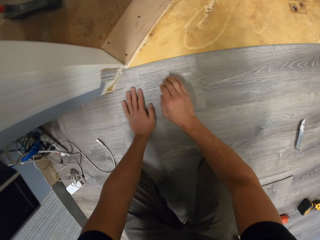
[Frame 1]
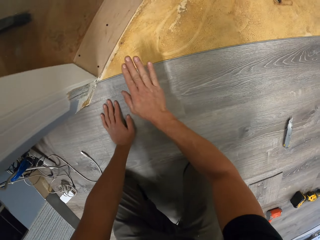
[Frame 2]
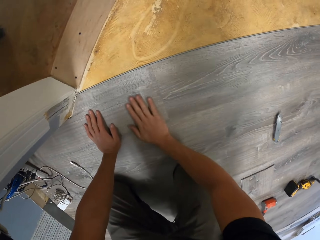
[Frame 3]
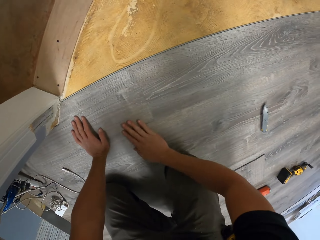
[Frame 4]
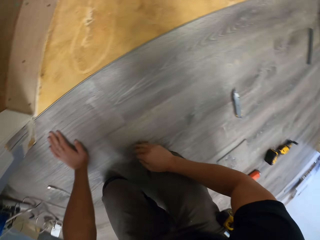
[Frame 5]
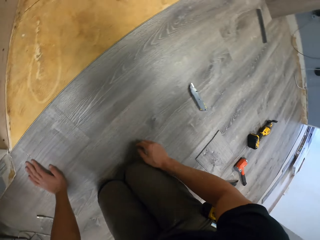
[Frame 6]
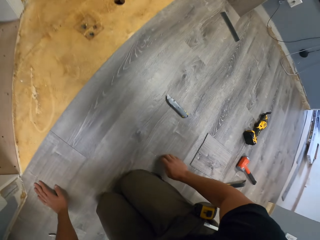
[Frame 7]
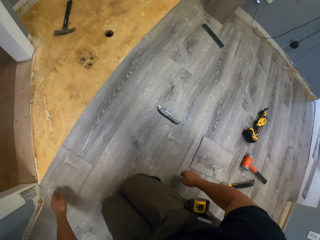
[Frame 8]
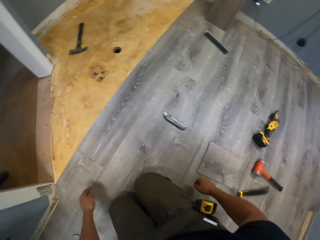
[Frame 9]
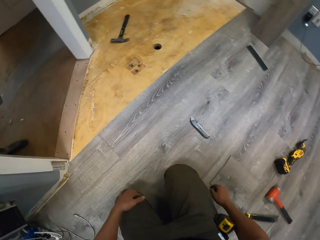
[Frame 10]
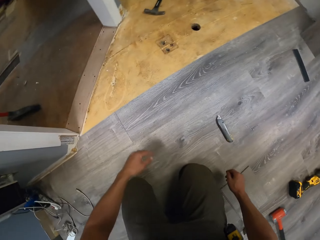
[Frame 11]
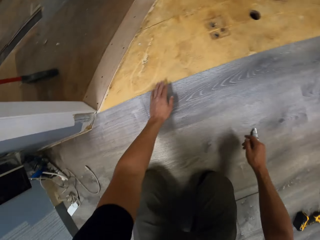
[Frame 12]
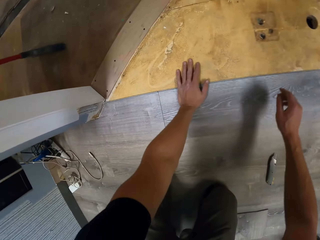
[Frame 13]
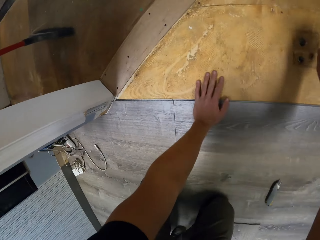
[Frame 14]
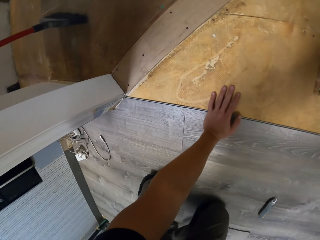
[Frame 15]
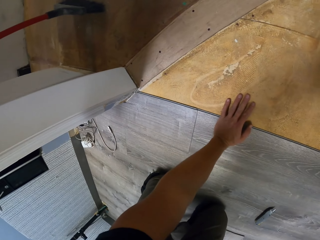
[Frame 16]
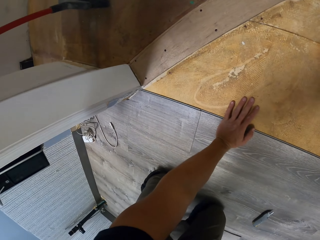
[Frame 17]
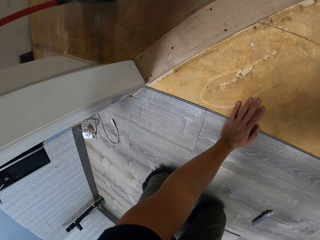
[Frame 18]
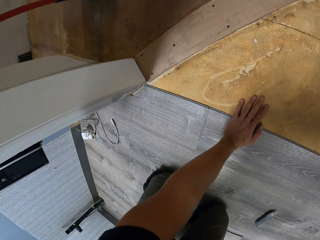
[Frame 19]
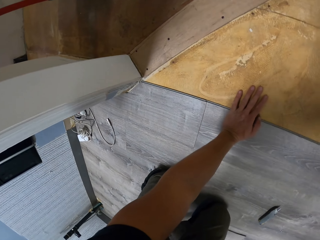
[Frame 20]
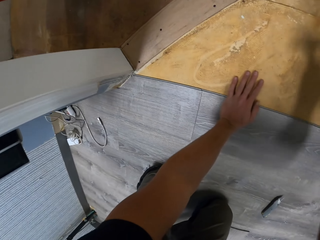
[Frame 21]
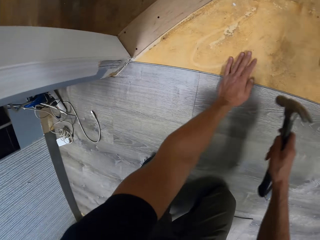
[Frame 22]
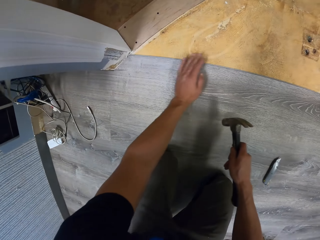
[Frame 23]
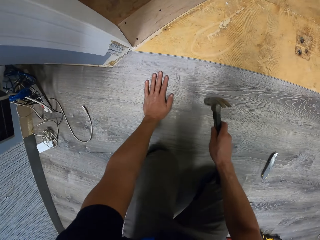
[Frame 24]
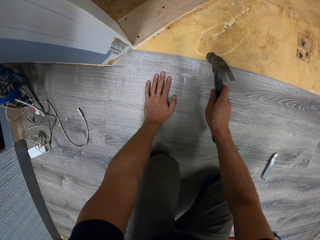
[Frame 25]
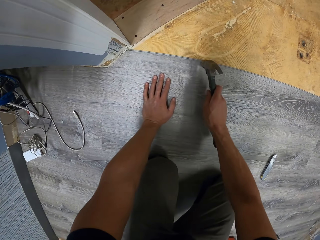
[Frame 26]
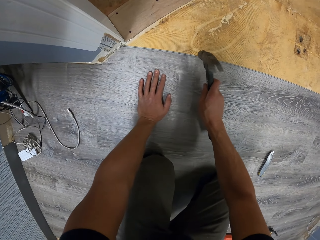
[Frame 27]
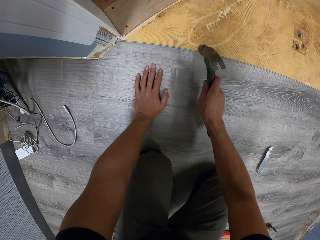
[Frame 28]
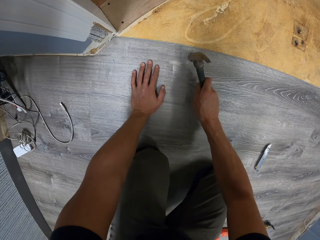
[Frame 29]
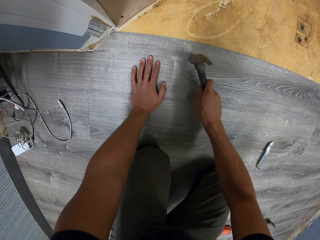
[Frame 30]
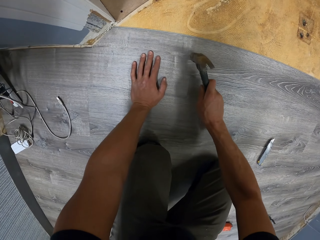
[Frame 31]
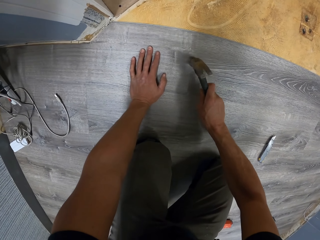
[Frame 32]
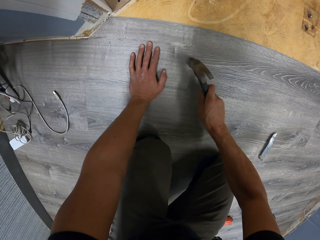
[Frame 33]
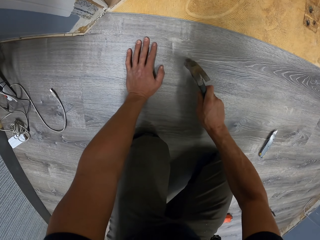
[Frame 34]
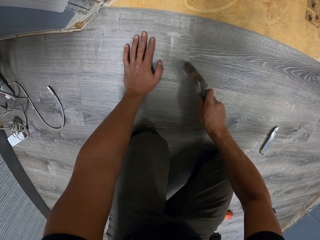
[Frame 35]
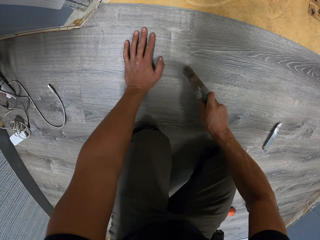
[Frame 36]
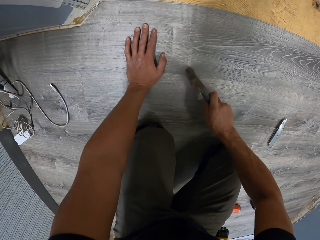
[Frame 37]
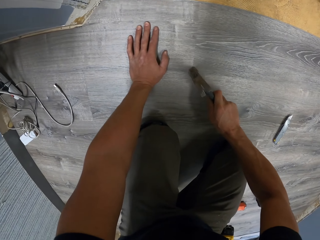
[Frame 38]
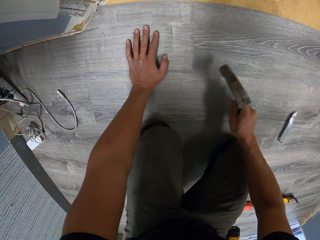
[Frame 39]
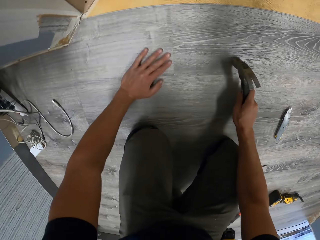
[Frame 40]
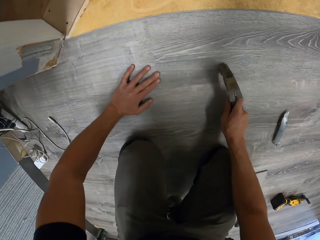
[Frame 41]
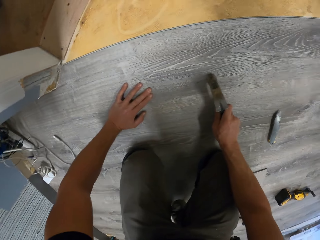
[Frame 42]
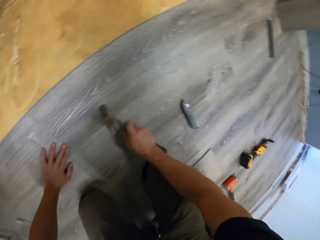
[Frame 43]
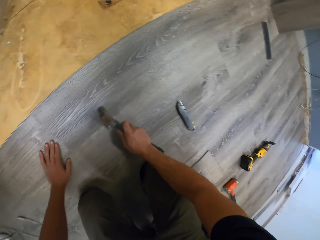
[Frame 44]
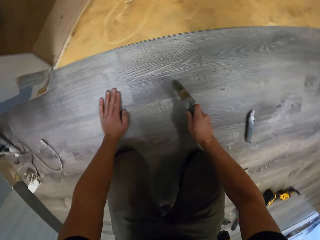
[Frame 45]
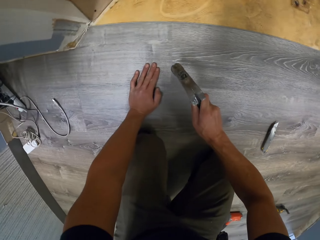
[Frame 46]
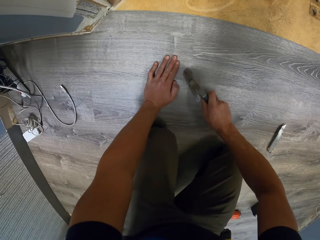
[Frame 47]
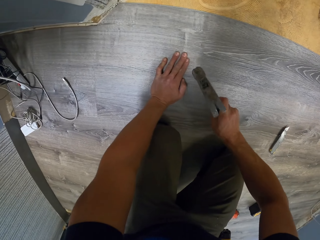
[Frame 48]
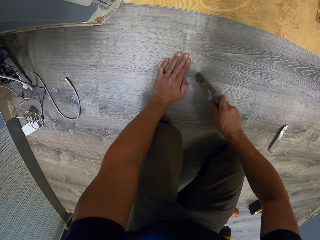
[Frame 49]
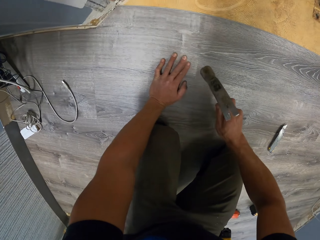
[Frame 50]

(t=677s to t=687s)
The camera wearer takes the hammer on the floor. They hit the wood with the hammer.

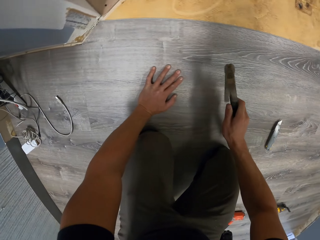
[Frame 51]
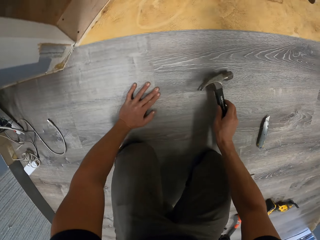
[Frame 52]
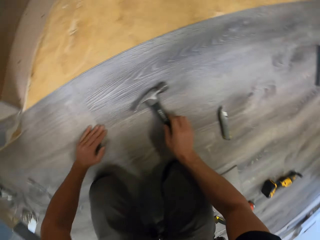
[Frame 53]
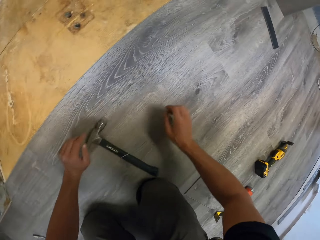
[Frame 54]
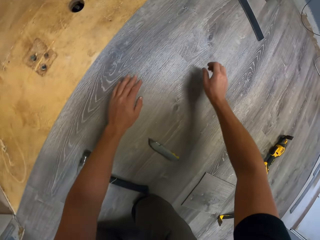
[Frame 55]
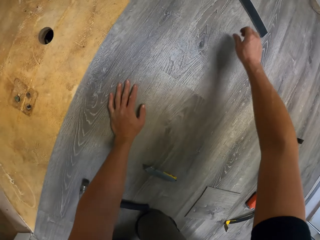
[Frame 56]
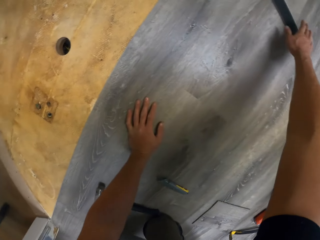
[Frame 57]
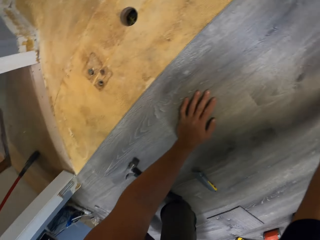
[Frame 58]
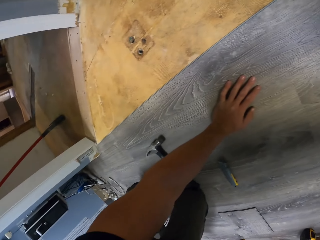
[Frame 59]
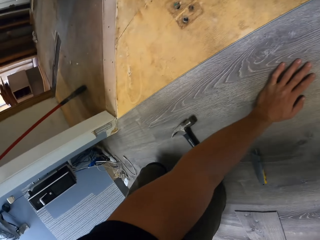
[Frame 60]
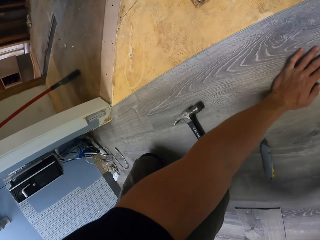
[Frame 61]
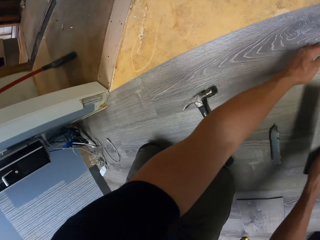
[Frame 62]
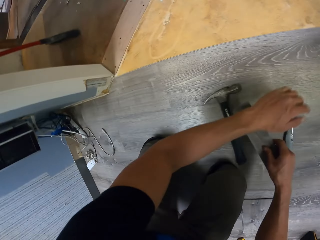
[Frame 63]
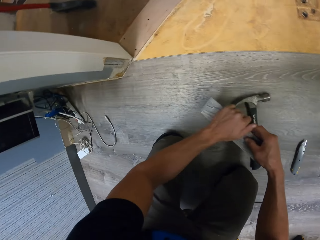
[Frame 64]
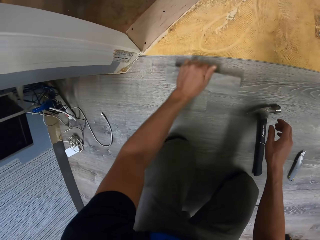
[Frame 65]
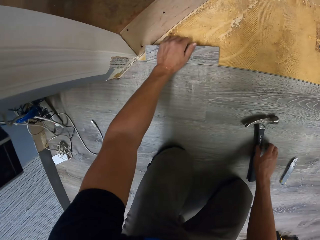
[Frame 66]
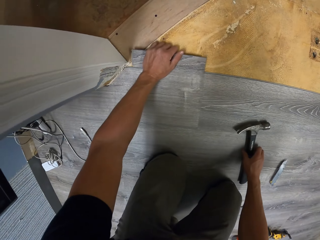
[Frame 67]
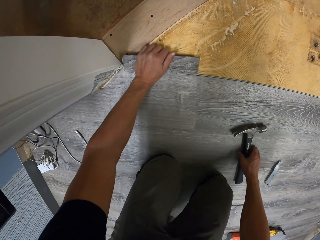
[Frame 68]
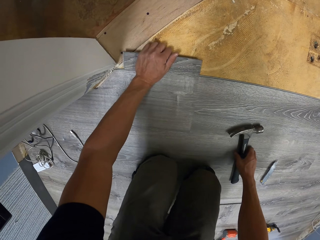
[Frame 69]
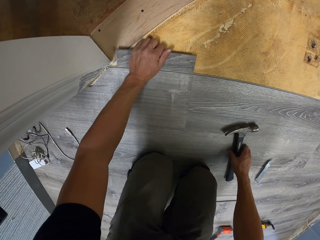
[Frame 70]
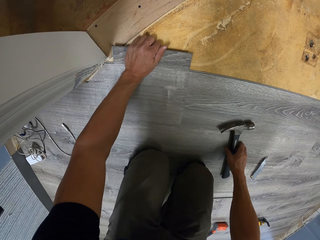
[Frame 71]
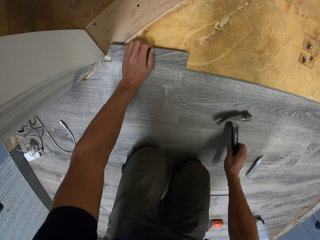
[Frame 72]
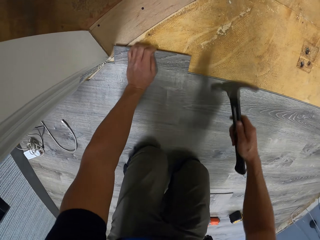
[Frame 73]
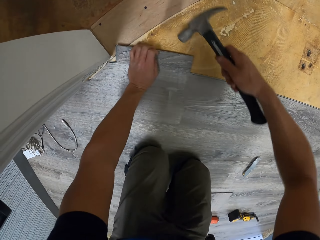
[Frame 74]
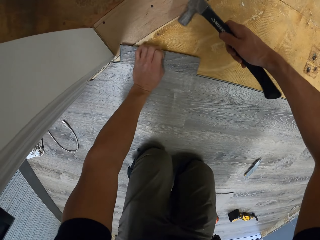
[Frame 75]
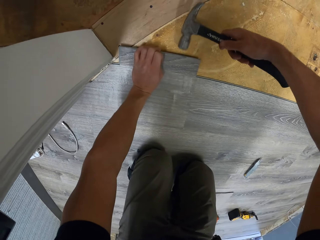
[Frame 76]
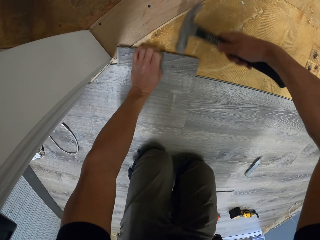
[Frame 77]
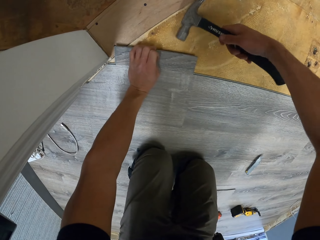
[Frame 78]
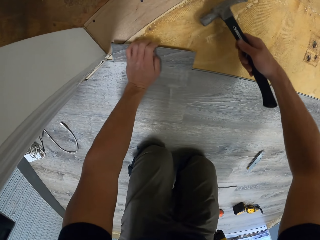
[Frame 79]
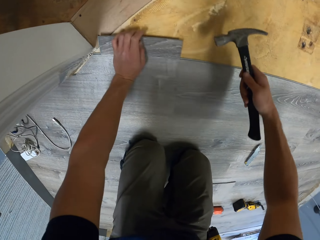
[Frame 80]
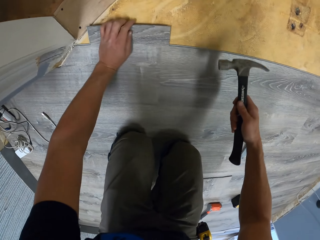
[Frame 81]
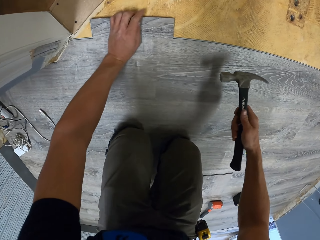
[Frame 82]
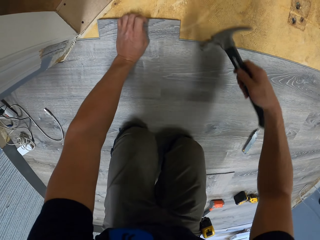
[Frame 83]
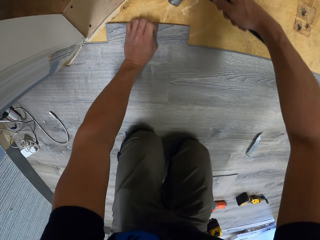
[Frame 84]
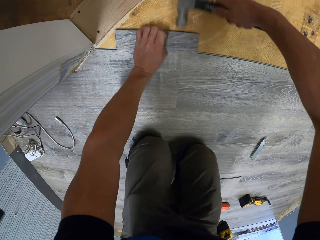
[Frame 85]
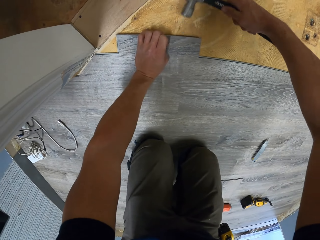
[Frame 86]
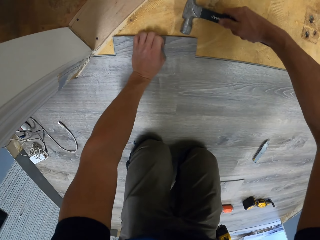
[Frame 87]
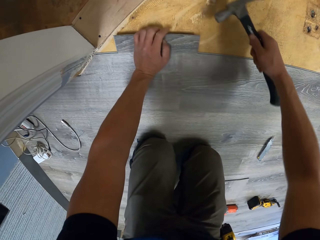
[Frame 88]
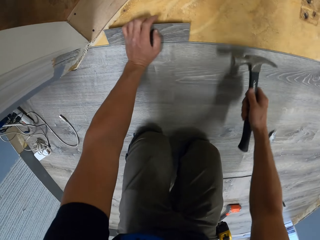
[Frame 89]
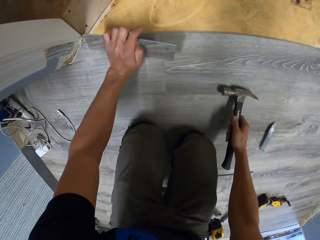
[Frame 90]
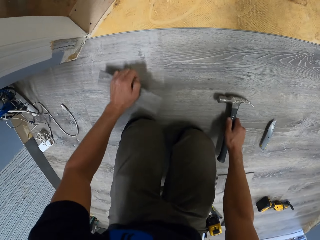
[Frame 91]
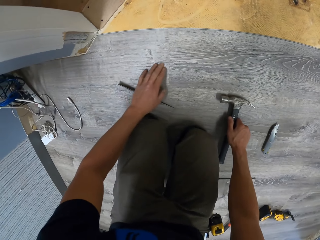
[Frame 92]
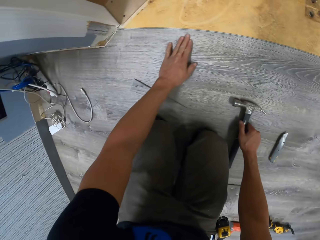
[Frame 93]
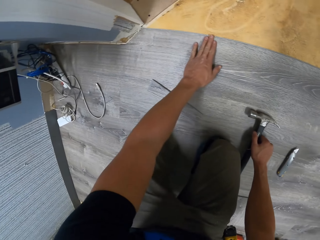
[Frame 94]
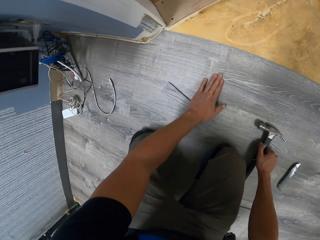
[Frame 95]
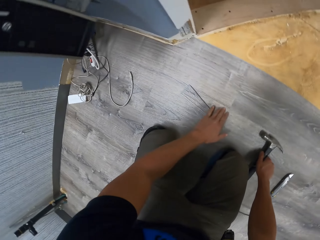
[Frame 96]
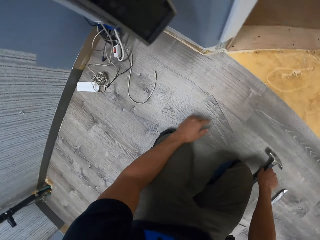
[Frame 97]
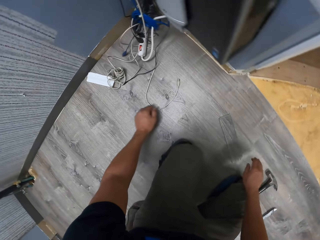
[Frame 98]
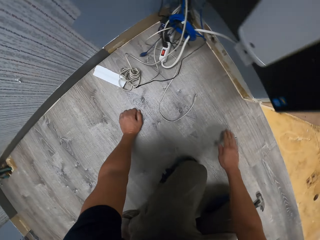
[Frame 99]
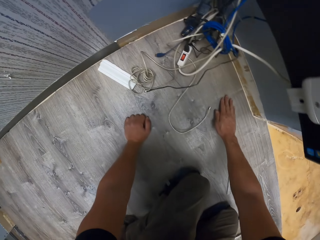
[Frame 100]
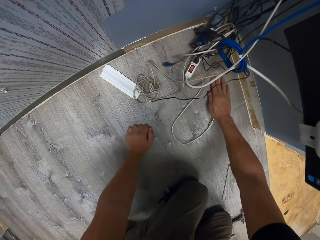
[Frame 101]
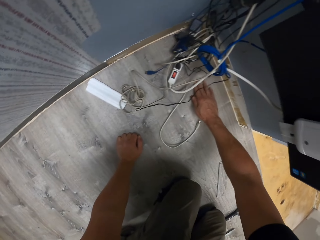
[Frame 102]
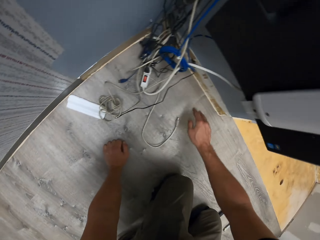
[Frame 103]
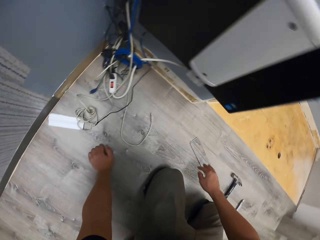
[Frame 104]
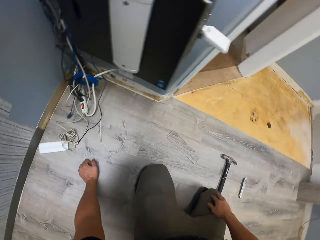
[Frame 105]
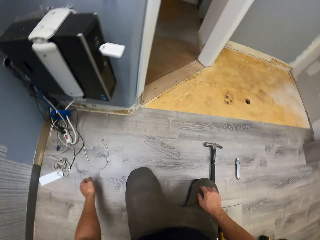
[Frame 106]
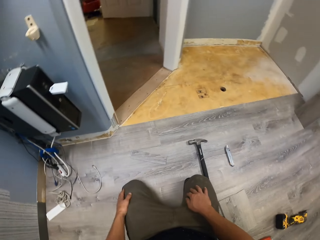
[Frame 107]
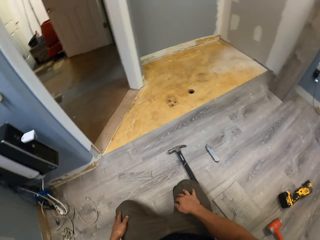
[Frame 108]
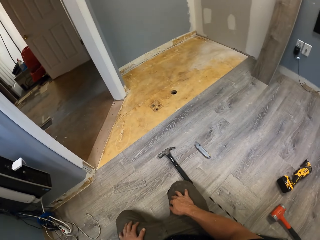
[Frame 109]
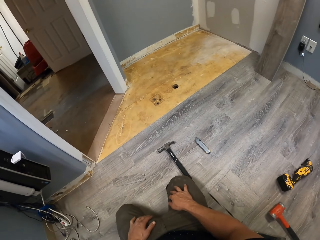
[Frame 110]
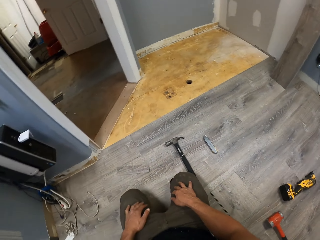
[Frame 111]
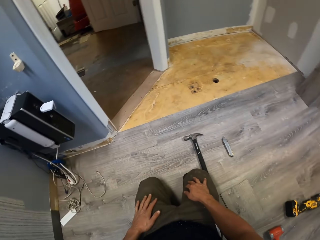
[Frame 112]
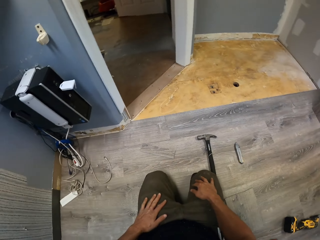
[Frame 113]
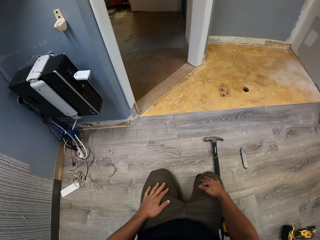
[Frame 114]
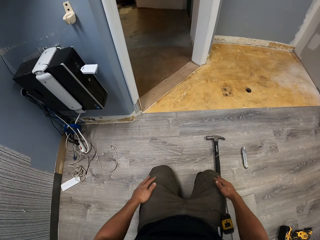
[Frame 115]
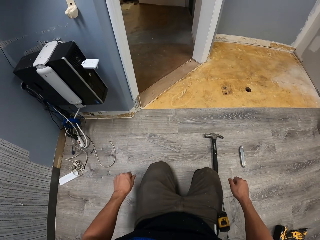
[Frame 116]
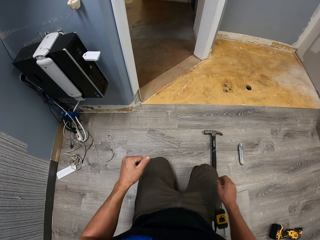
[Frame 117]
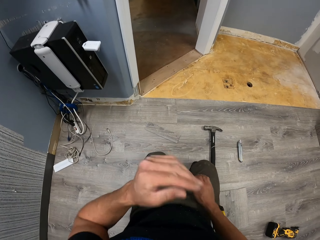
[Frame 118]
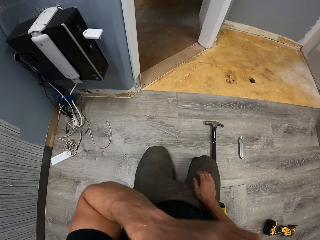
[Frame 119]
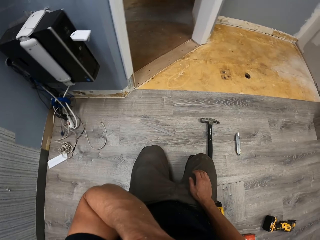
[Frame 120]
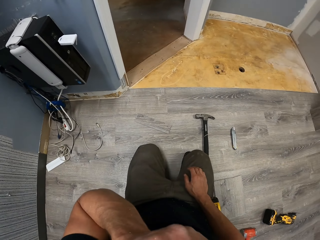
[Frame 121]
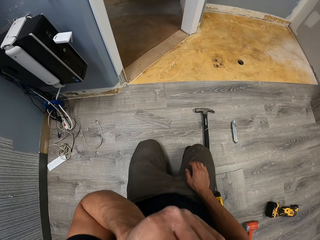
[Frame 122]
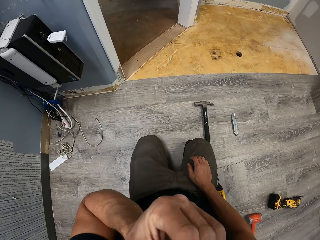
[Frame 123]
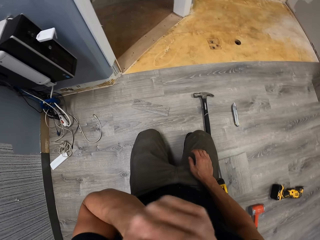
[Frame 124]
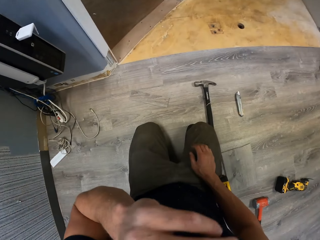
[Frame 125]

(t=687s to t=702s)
The camera wearer puts the hammer down. They take a piece of wood. They pick up the hammer. They fix the piece of wood on the floor. They knock the piece of wood with the hammer on the floor. They put the hammer down. They stare around.
